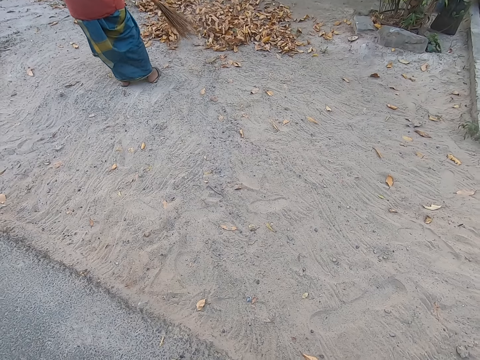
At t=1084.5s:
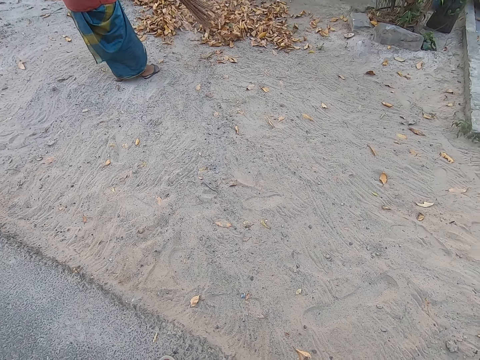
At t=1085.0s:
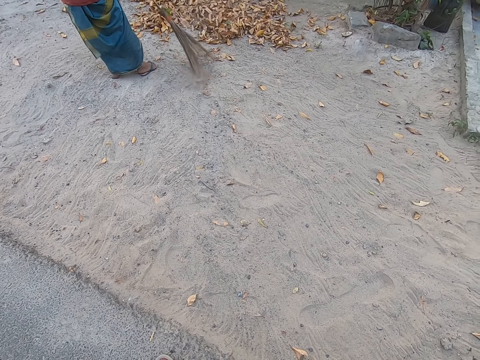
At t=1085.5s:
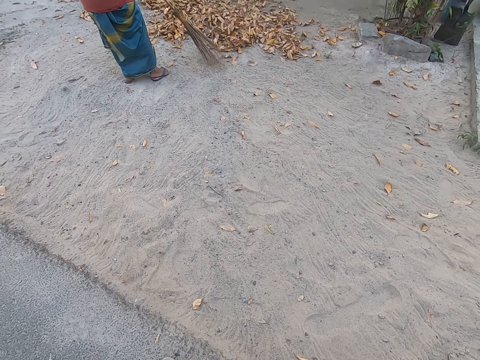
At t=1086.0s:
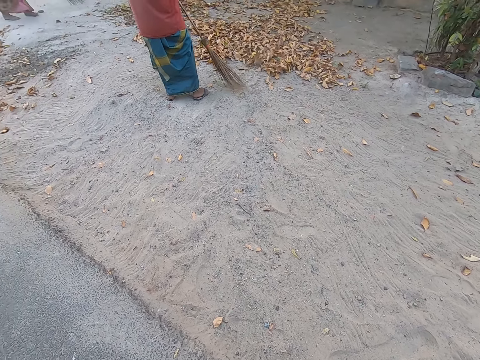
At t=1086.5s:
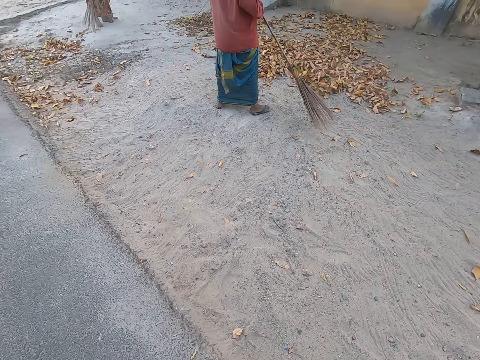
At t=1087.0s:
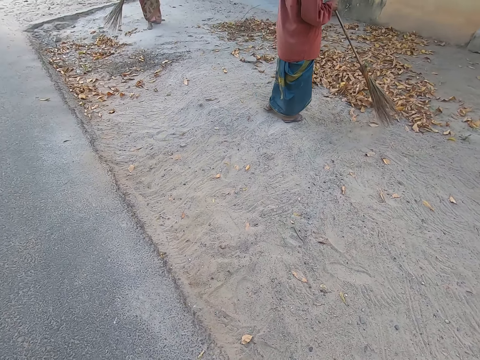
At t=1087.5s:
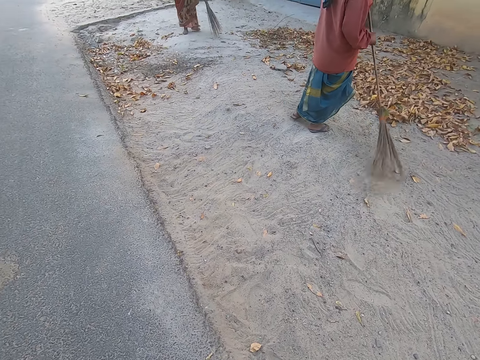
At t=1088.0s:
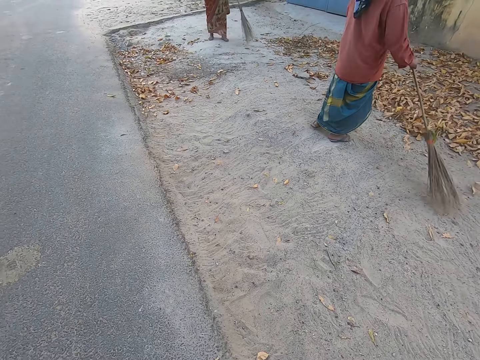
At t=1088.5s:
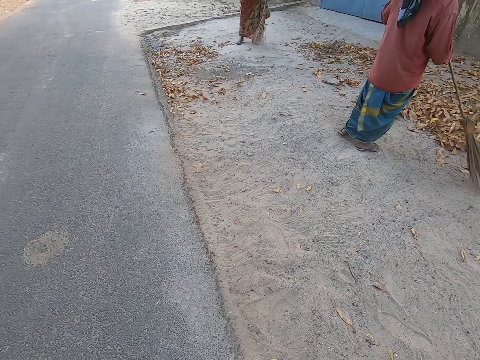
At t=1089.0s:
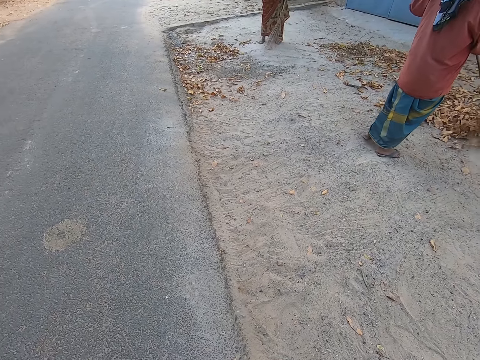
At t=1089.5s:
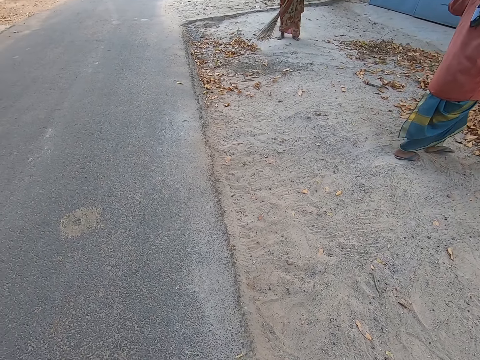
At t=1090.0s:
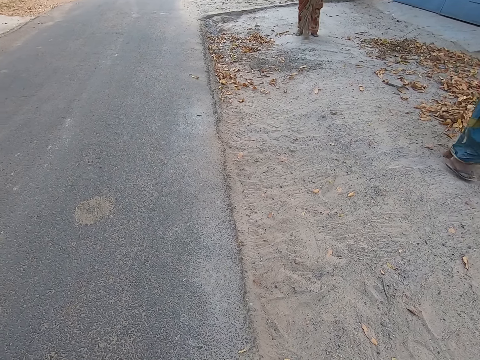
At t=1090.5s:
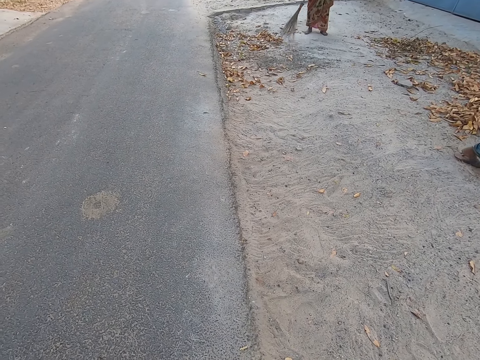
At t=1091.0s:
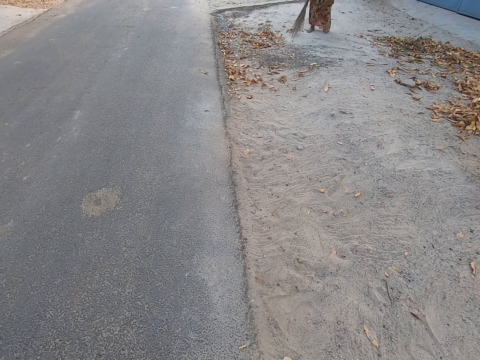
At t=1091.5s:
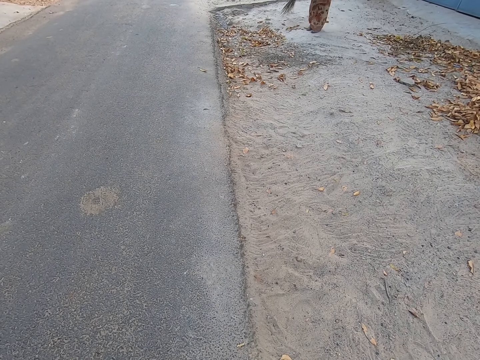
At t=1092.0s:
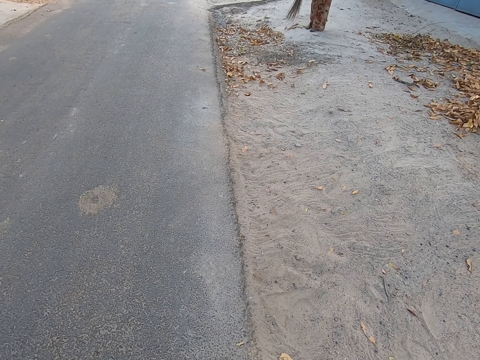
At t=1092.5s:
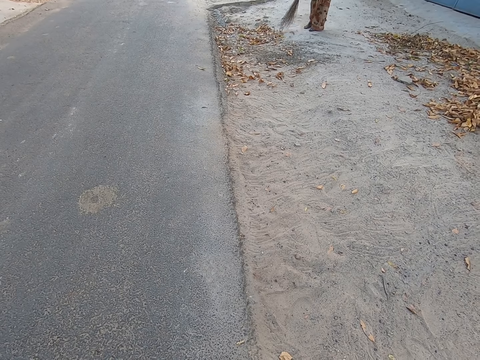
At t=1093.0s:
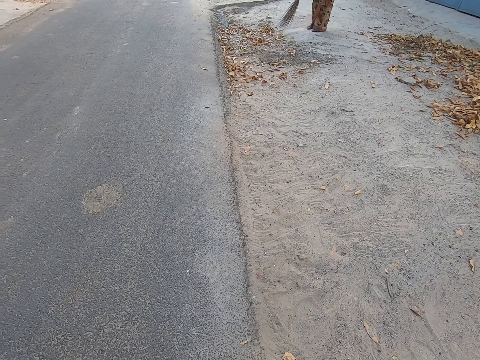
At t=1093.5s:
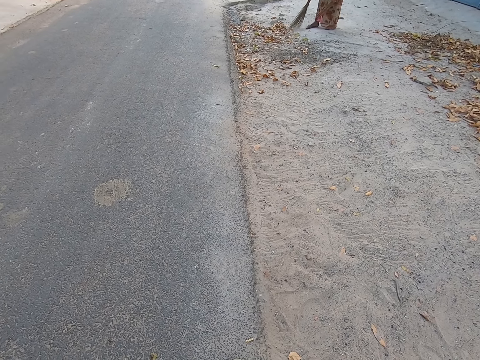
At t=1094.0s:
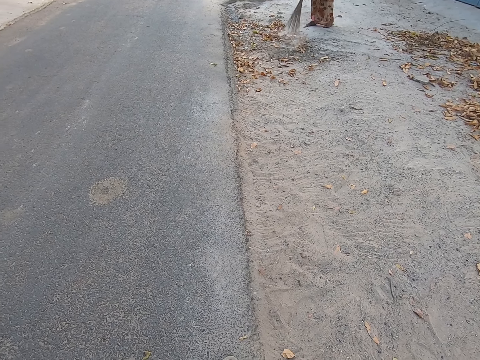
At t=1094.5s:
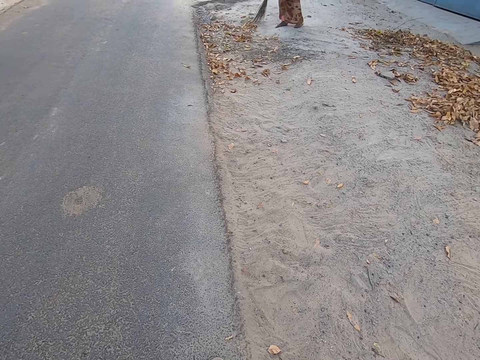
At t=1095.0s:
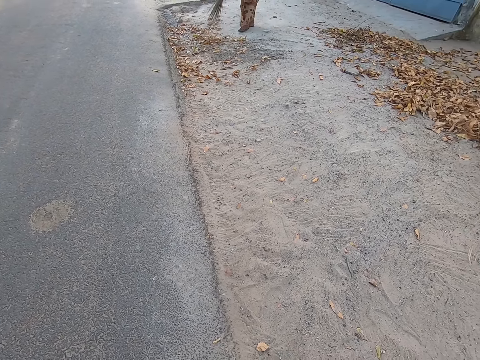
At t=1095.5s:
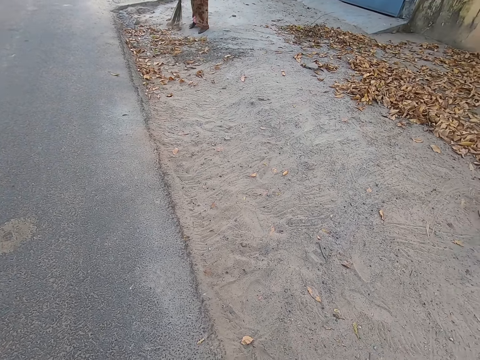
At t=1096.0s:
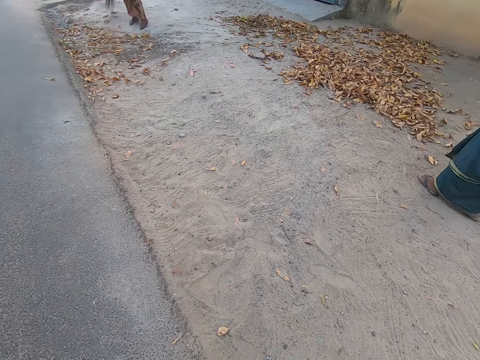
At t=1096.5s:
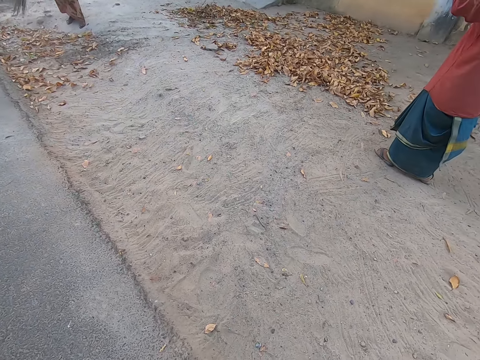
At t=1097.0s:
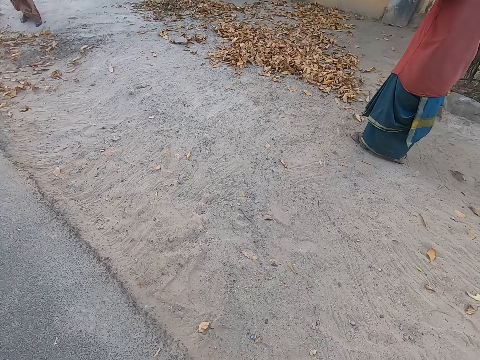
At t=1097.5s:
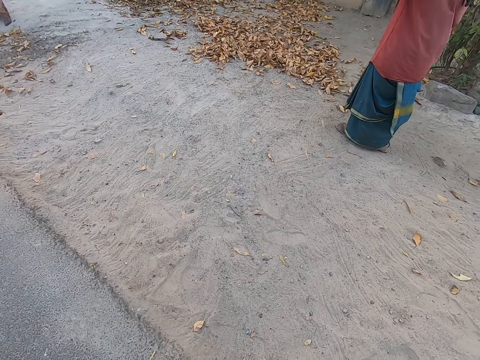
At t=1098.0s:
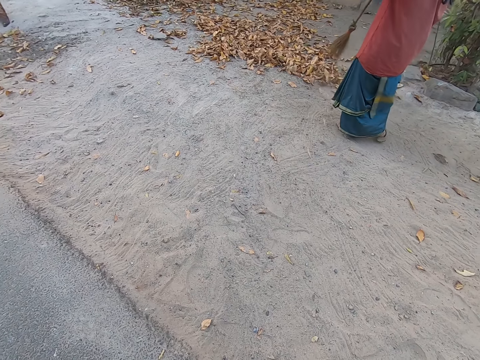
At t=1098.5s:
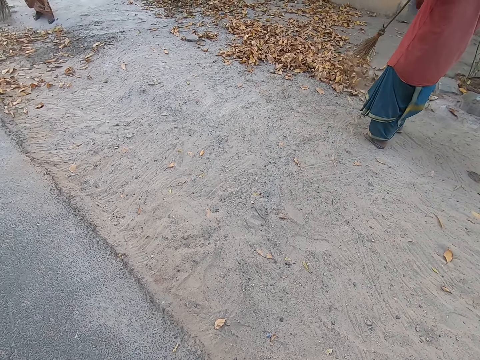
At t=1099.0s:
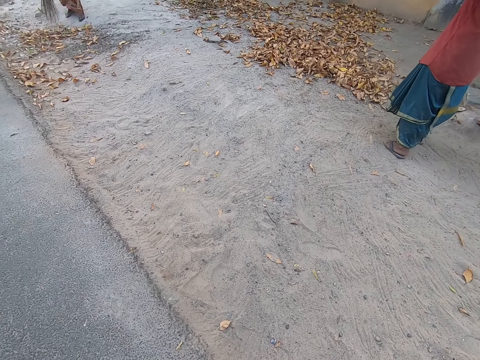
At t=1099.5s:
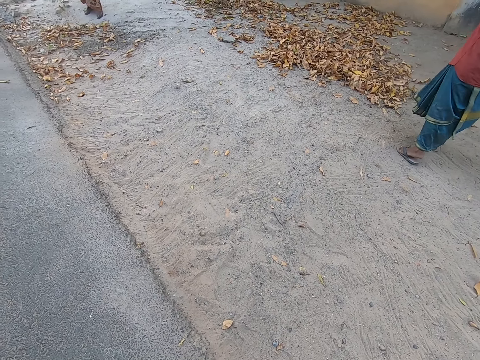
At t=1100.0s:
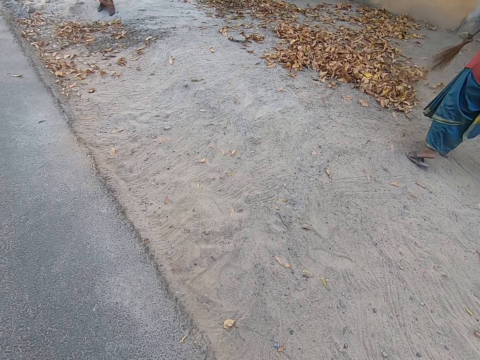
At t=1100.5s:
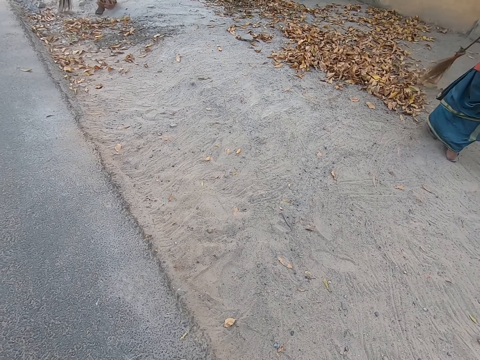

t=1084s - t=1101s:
A woman sweeps dried leaves on the ground with a broom in both hands. A man gathers leaves on the ground with a broom stick in his hands.

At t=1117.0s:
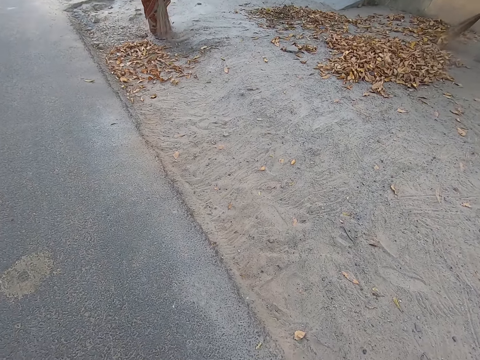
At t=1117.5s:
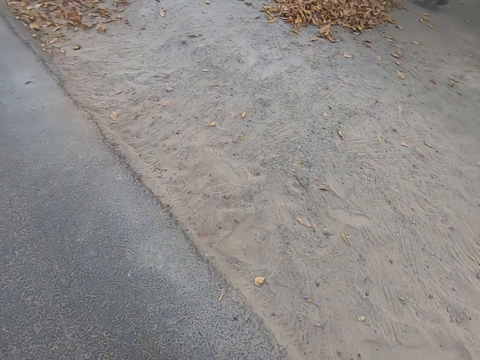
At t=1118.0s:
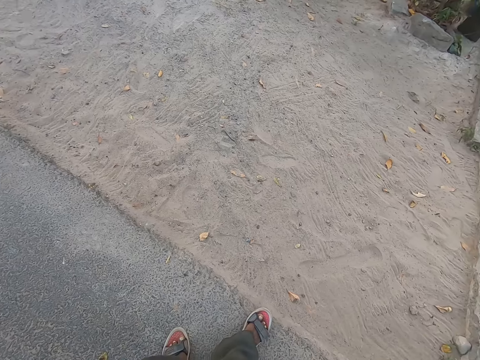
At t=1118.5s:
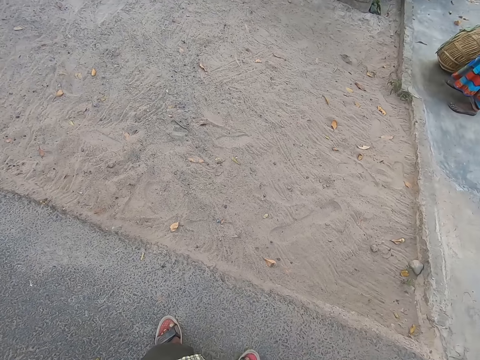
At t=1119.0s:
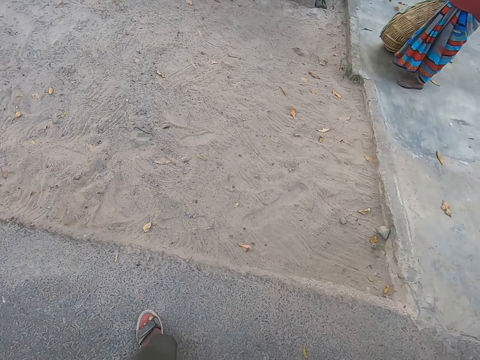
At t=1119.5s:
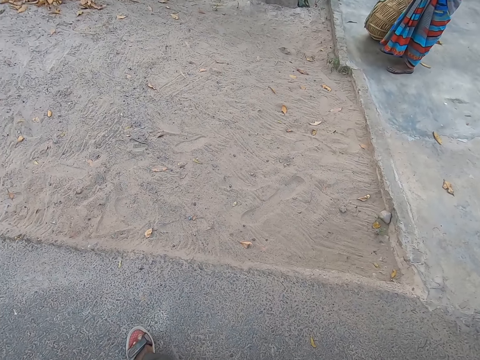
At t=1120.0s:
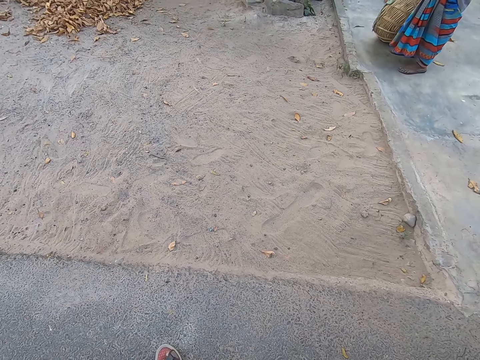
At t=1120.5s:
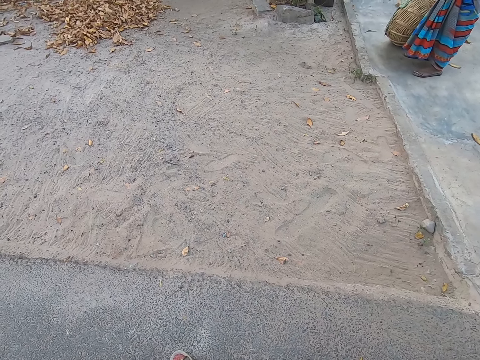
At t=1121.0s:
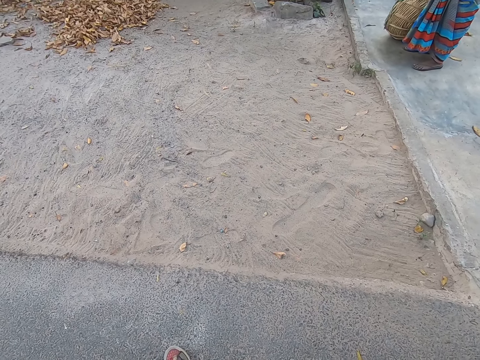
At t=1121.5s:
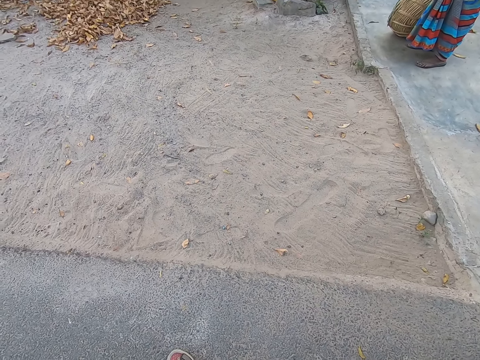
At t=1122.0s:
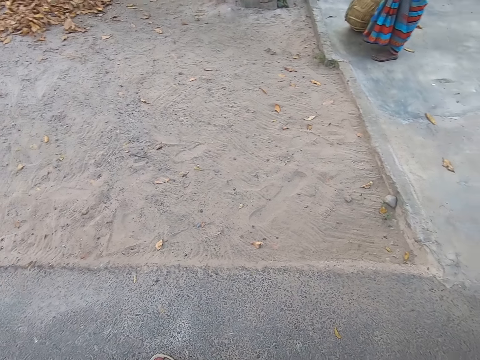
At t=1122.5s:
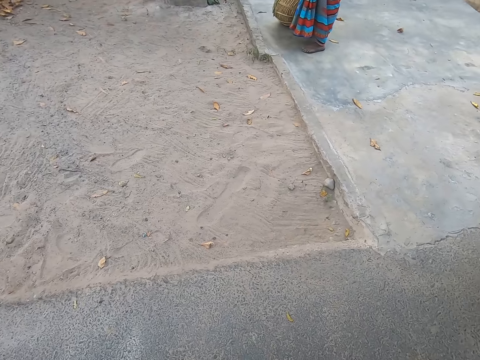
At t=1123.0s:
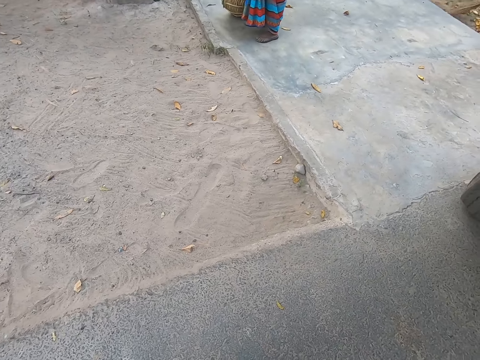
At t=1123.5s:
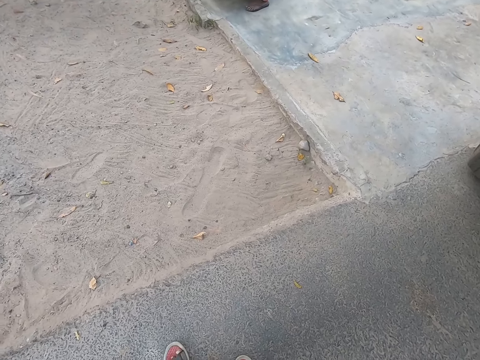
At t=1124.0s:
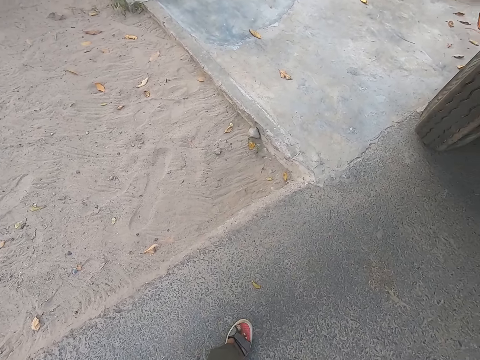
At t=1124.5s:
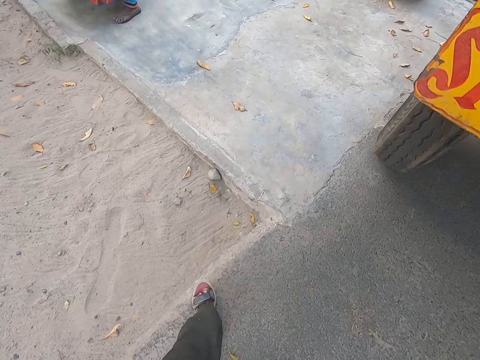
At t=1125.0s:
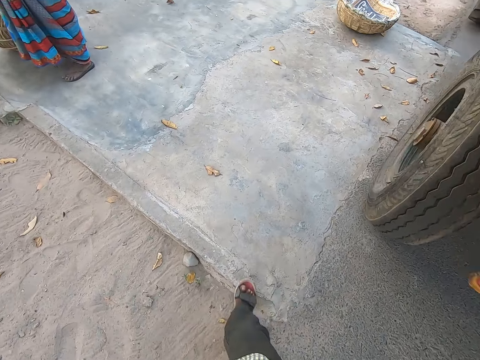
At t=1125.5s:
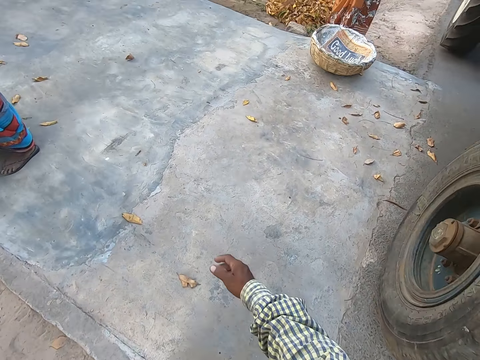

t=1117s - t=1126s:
The camera wearer moves the foot back. They walk around the compound. They look around. A man gathers leaves with a broom stick in his hands.
